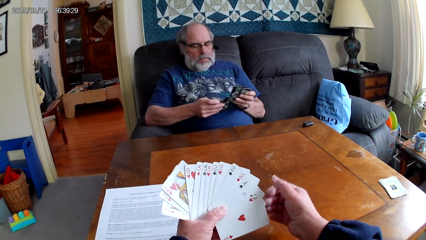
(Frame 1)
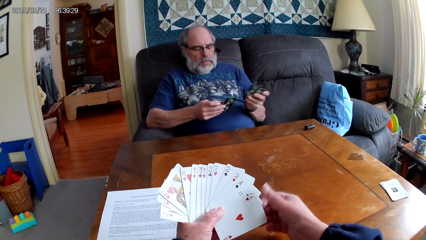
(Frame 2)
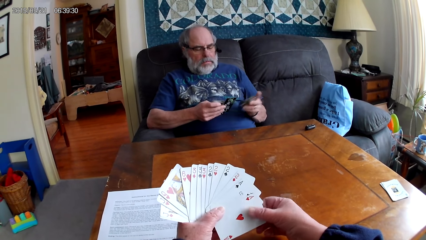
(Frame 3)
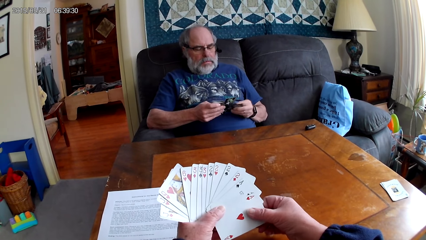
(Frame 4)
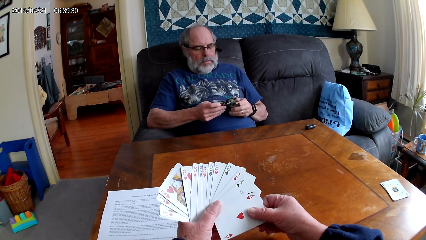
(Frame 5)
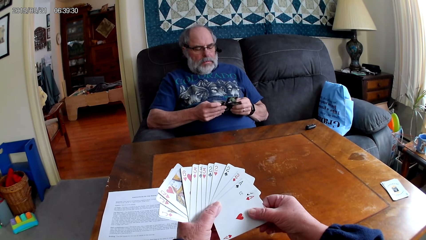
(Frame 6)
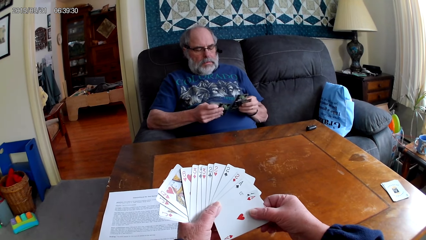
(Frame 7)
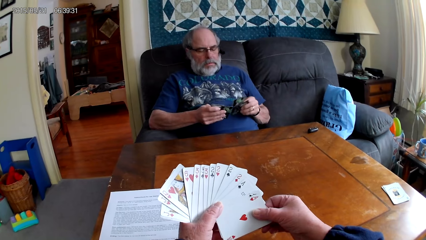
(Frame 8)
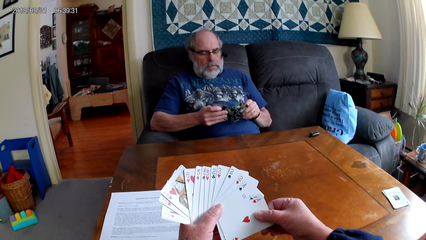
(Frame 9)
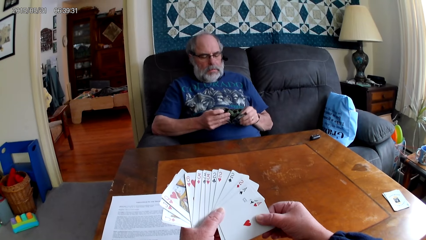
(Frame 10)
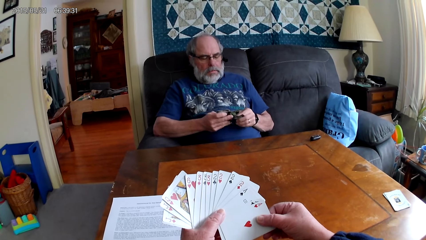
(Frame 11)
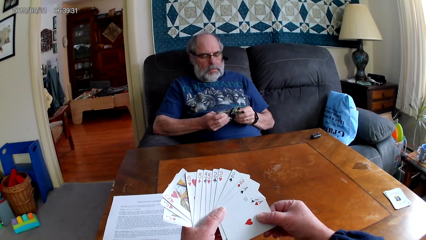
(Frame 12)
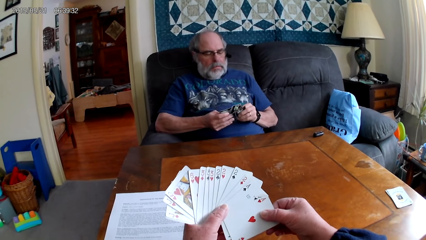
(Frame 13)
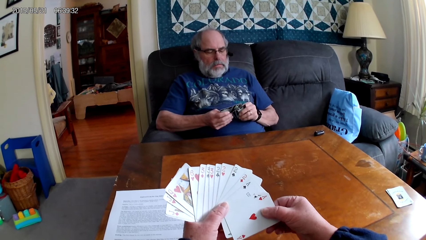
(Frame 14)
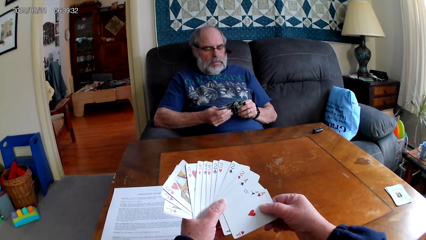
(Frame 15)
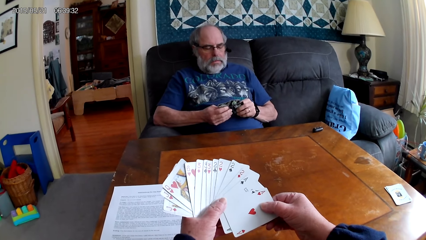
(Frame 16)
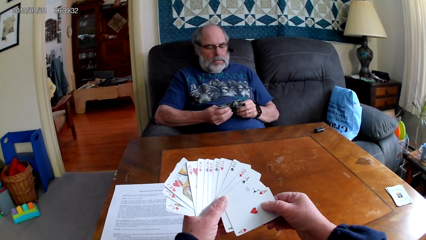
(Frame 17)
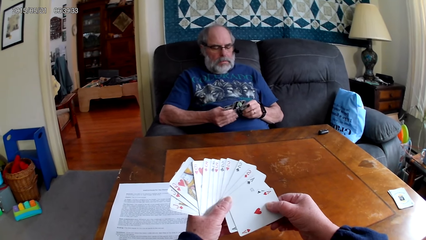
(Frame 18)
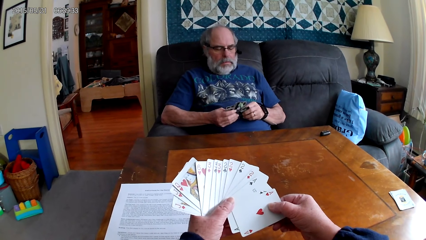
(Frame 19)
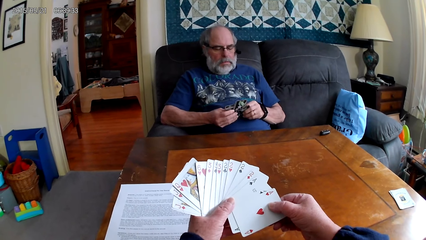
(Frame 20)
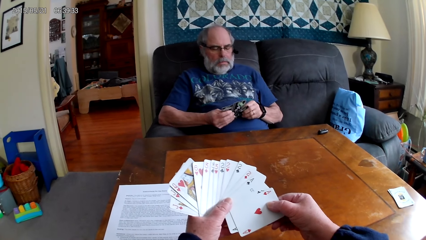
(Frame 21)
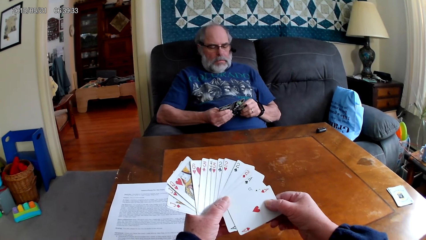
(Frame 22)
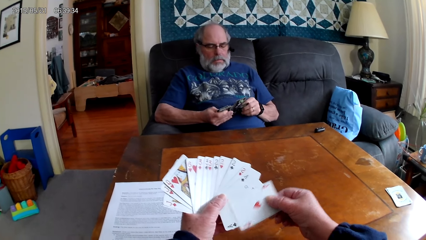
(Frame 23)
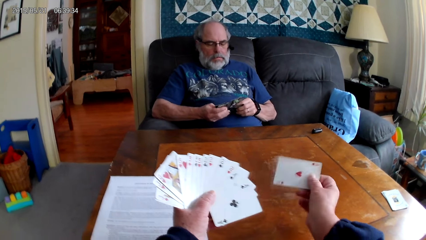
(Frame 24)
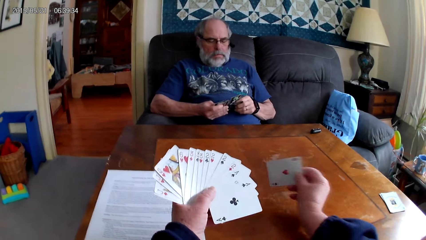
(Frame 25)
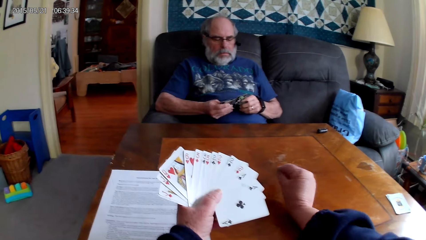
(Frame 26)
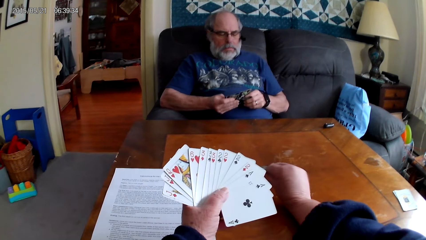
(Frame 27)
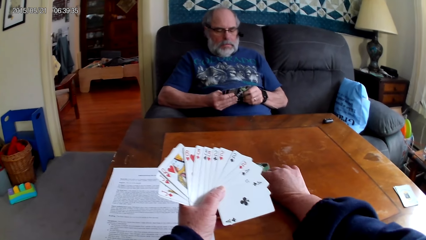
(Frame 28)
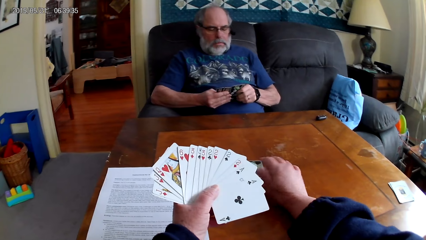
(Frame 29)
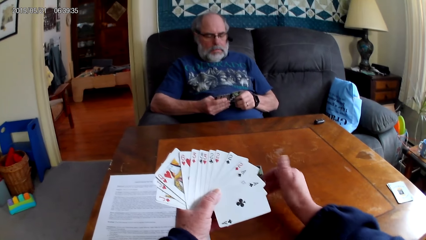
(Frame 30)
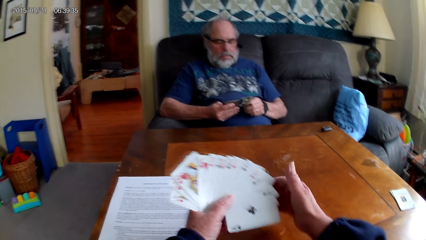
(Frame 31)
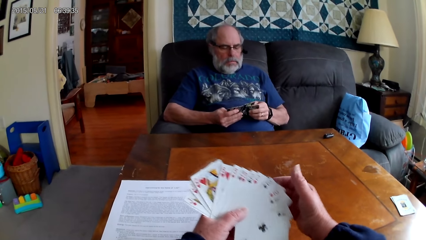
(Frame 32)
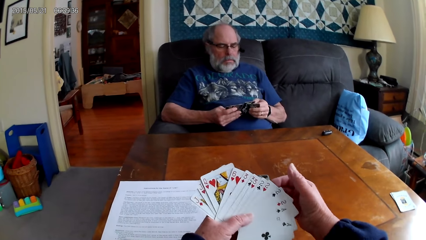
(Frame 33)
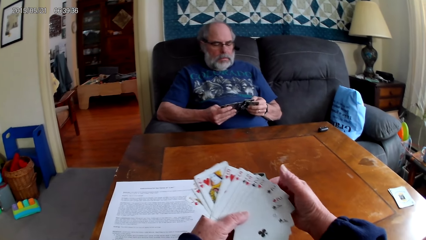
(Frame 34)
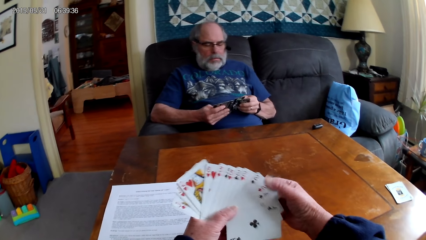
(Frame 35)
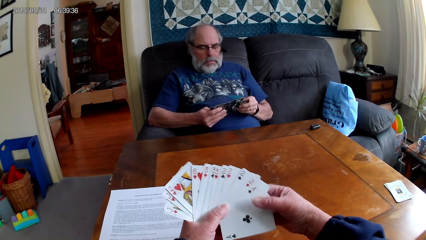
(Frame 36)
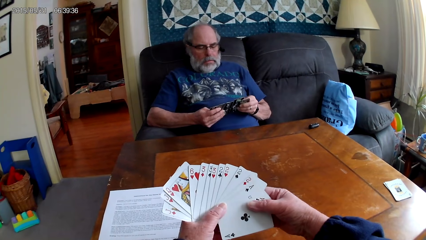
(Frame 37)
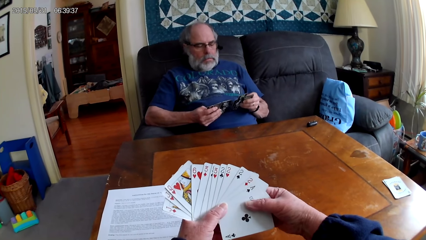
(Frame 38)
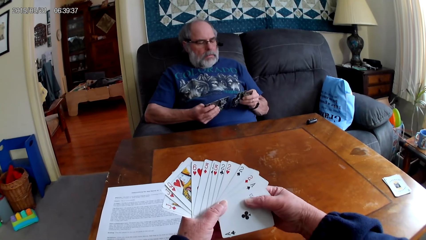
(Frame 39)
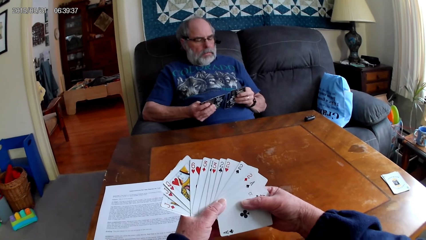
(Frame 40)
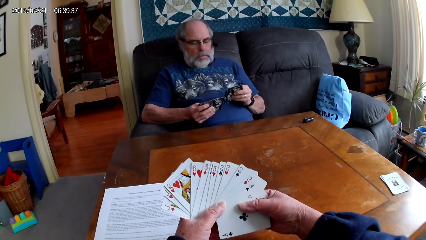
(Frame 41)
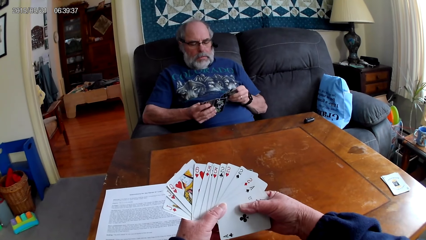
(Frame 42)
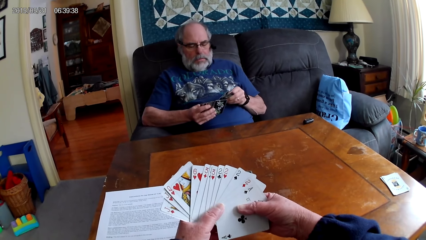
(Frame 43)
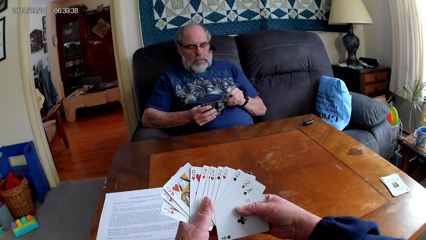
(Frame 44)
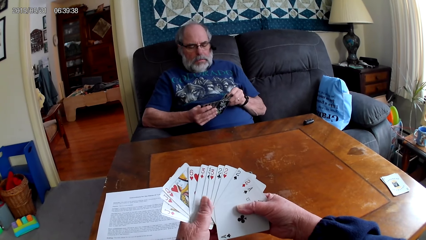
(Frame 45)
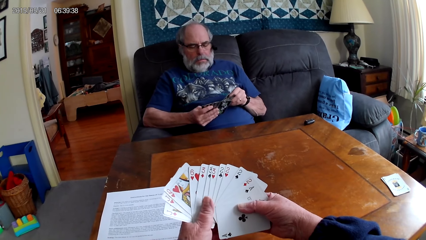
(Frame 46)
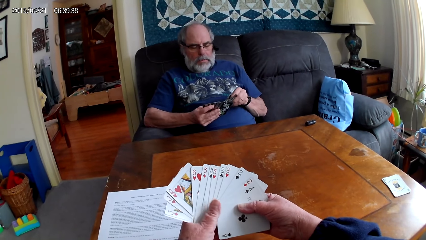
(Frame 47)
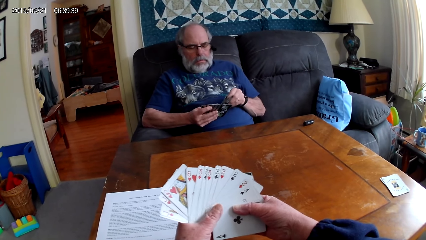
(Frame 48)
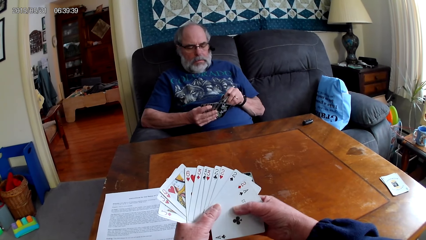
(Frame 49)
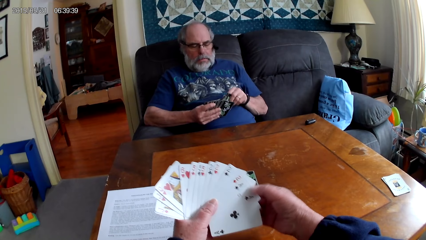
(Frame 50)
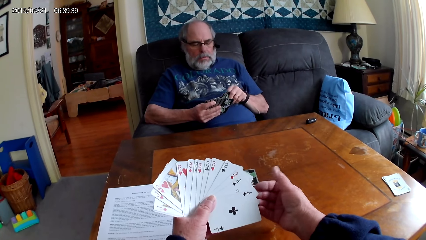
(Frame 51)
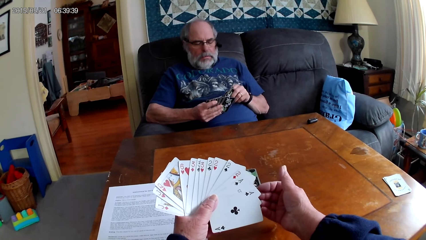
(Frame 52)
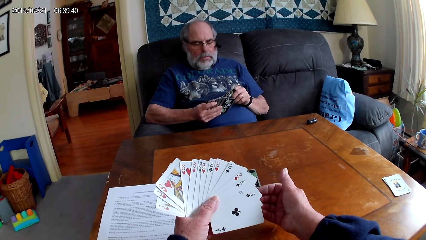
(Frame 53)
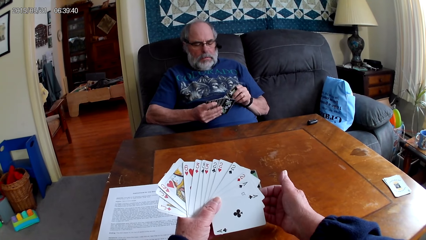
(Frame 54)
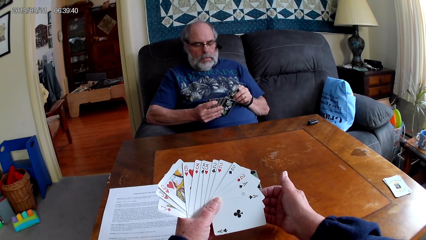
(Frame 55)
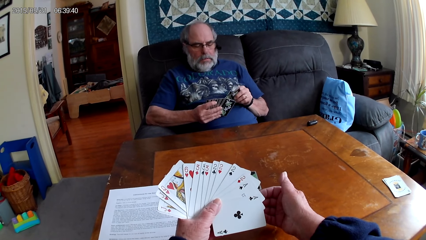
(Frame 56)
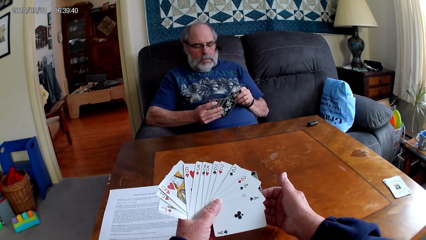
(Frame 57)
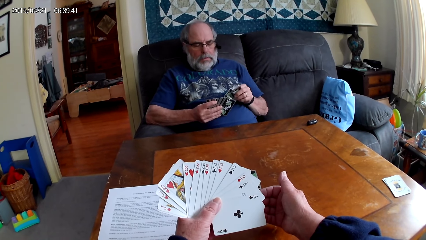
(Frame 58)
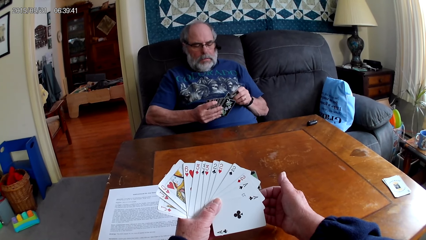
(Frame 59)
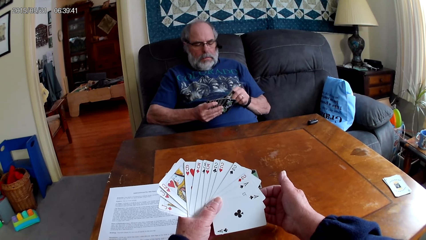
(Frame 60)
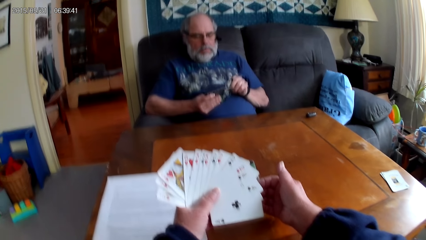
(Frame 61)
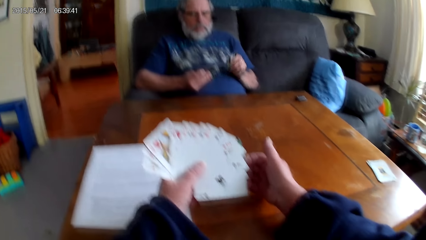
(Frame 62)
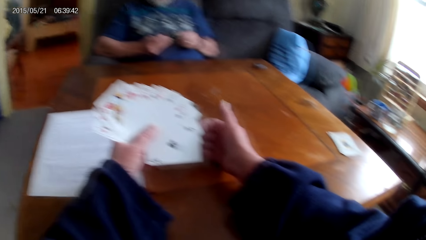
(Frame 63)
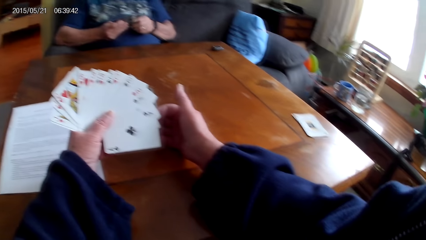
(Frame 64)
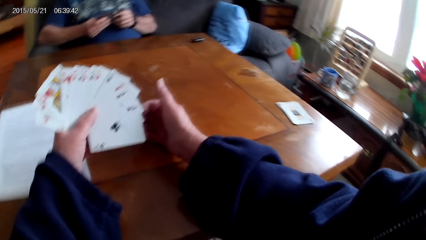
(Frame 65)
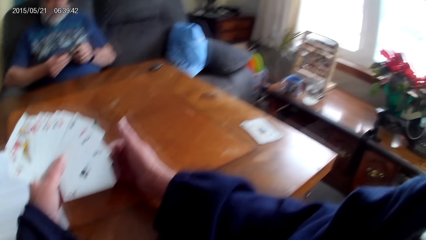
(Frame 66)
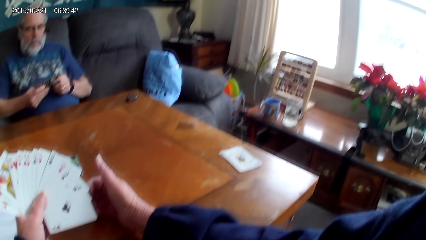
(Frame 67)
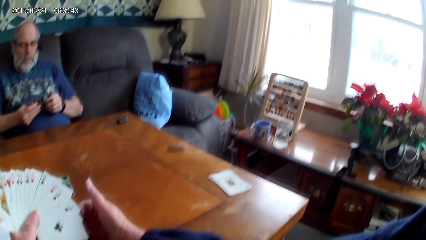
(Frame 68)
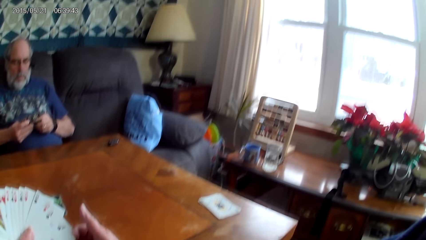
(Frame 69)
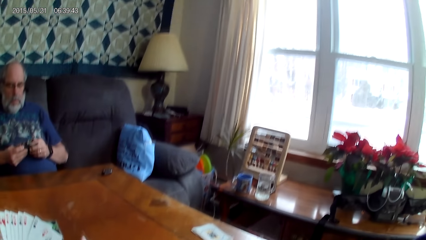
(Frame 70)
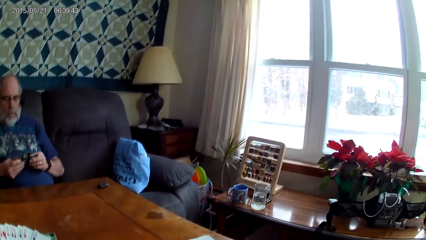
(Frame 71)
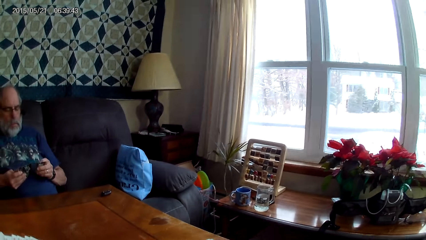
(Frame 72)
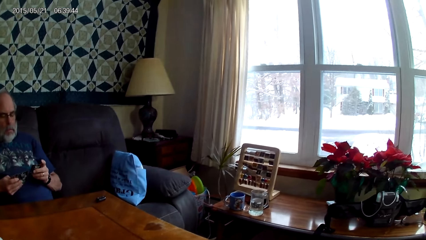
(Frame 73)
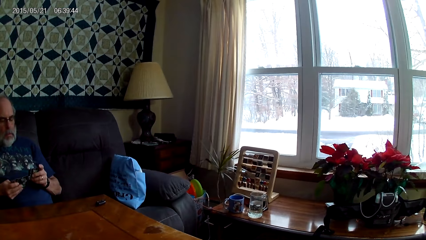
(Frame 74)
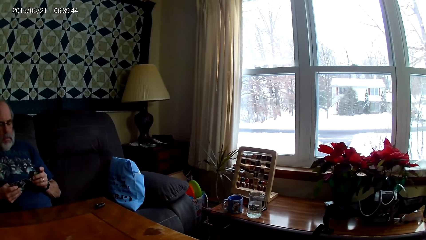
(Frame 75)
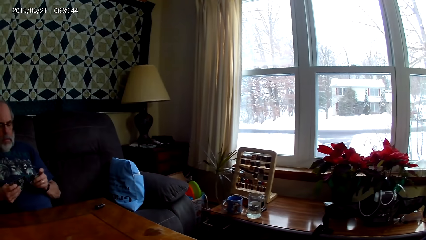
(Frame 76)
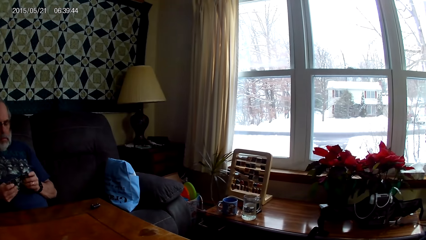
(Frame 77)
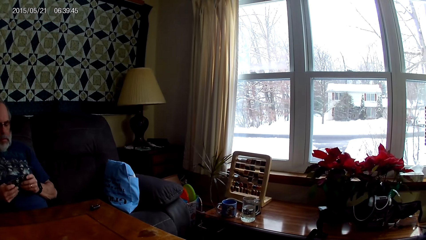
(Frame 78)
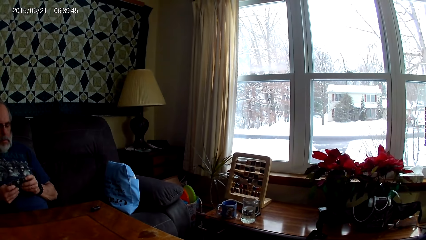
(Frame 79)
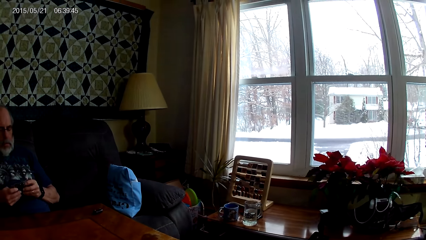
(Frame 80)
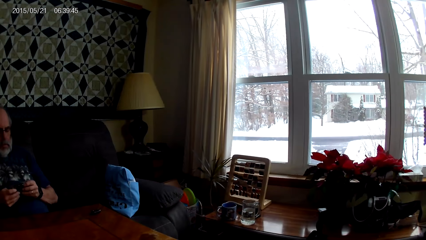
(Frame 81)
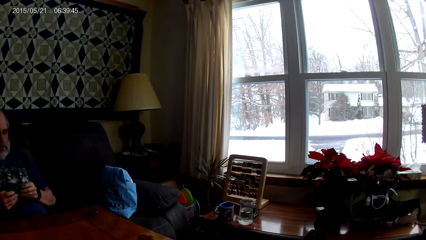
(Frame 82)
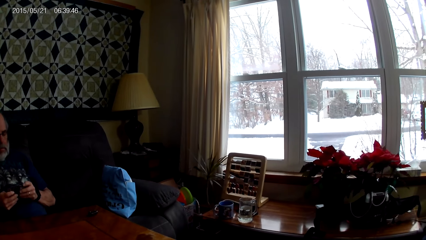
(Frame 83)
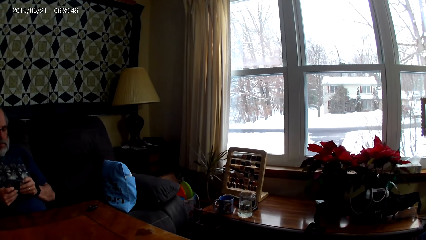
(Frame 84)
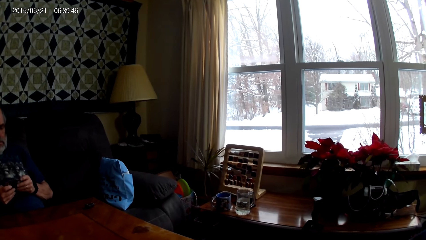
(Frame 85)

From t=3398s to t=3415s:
A man inserts cards in other cards. The man spreads the cards. The camera wearer plays cards. She puts the playing card on the table and holds the playing cards with her hands. The man holds the playing cards with his hands. The man inserts cards in other cards. The camera wearer moves her hand and looks around. The man spreads the cards.
